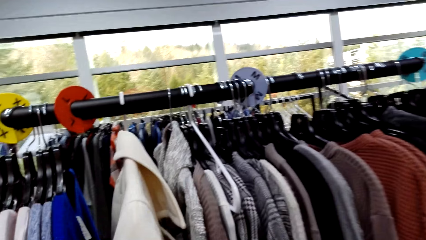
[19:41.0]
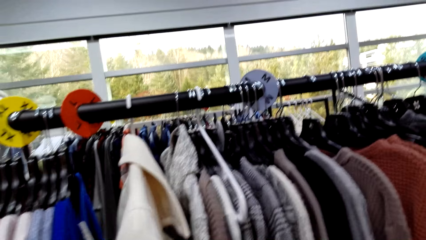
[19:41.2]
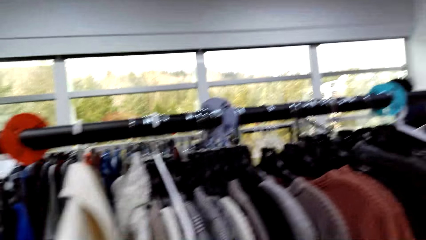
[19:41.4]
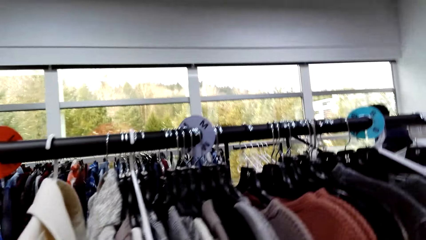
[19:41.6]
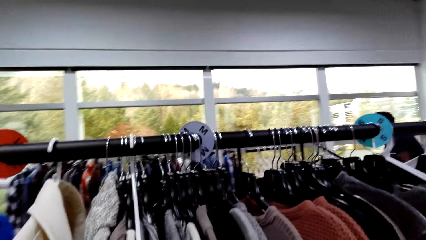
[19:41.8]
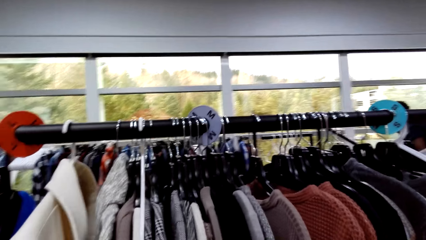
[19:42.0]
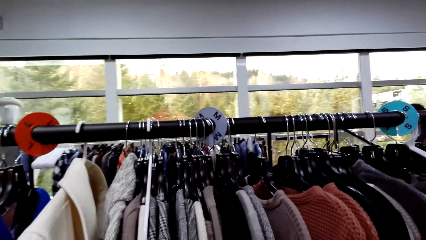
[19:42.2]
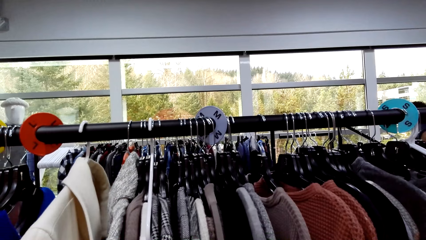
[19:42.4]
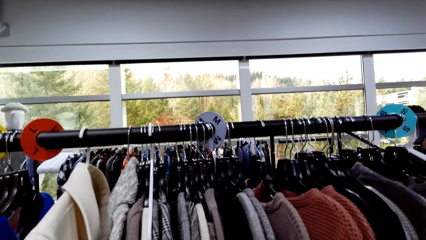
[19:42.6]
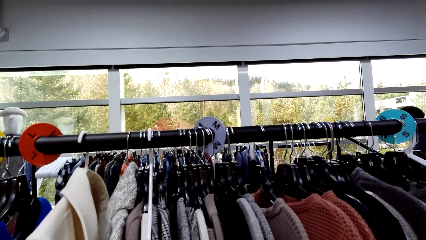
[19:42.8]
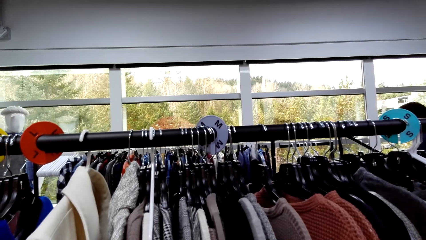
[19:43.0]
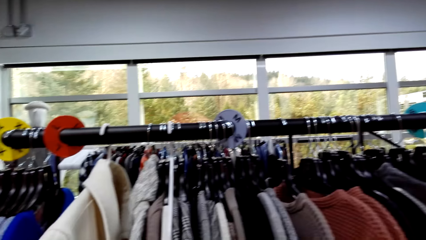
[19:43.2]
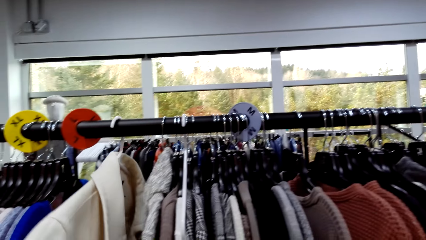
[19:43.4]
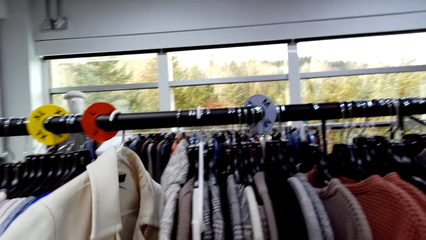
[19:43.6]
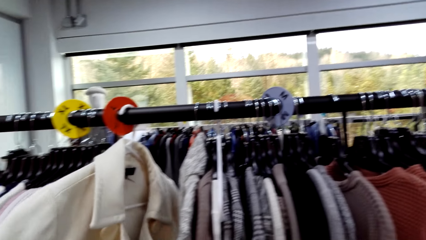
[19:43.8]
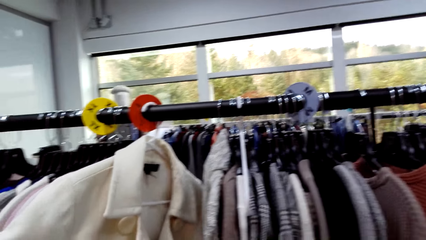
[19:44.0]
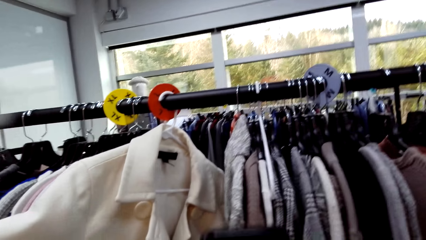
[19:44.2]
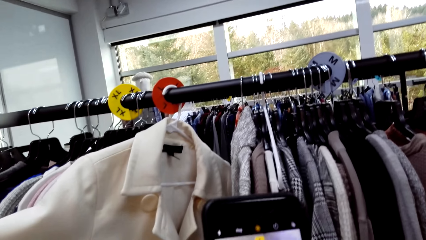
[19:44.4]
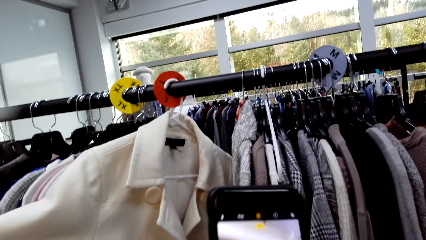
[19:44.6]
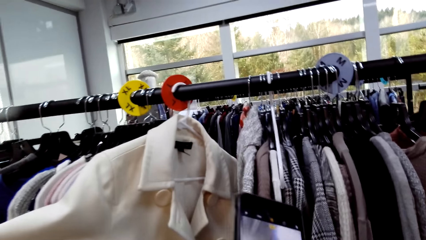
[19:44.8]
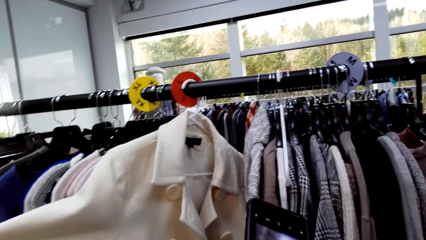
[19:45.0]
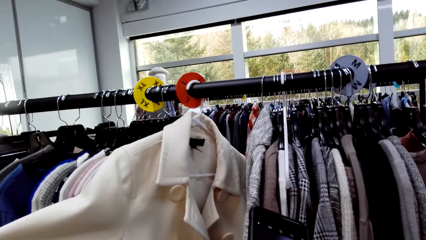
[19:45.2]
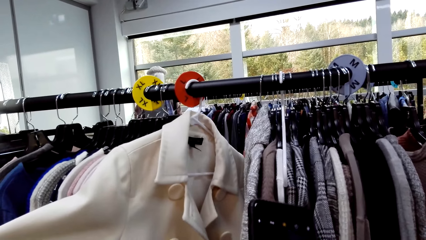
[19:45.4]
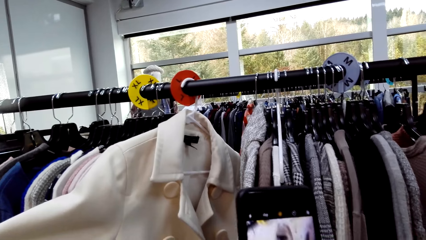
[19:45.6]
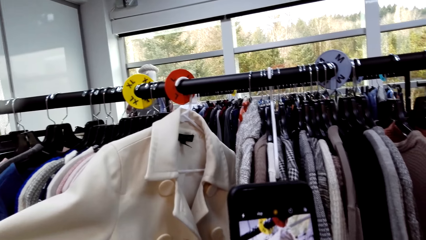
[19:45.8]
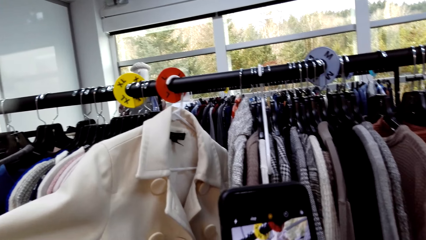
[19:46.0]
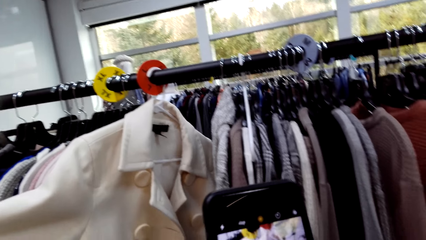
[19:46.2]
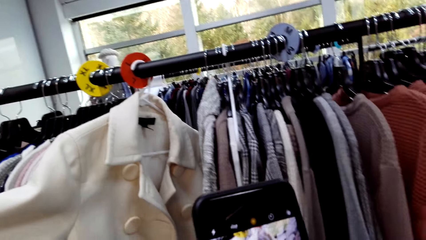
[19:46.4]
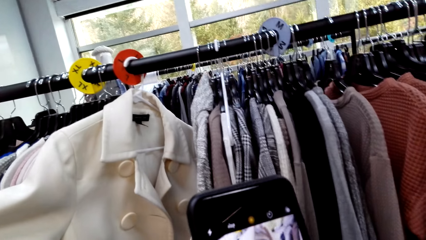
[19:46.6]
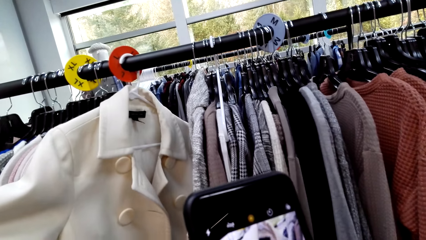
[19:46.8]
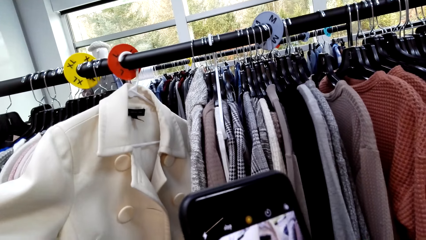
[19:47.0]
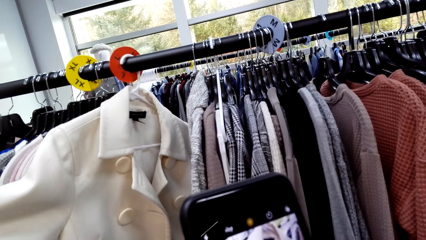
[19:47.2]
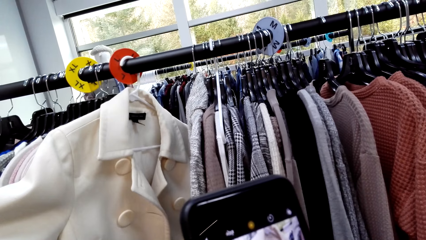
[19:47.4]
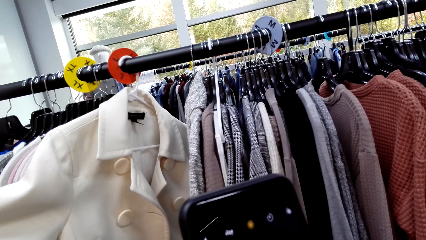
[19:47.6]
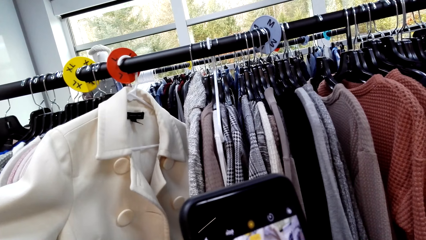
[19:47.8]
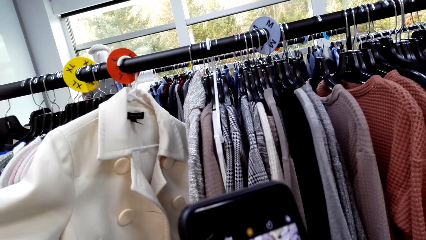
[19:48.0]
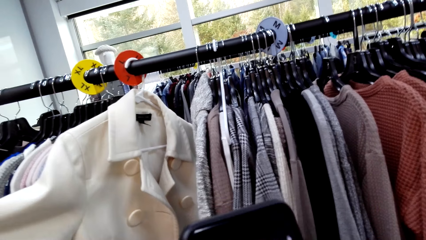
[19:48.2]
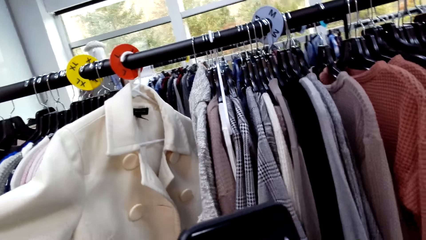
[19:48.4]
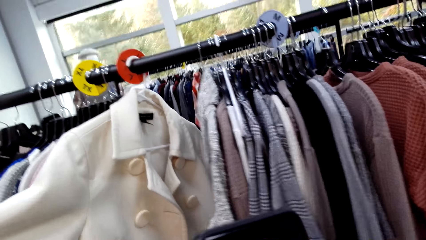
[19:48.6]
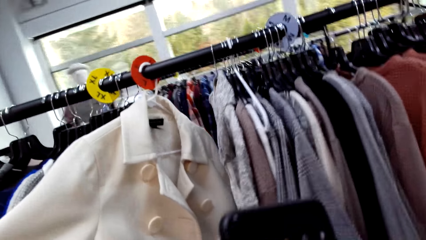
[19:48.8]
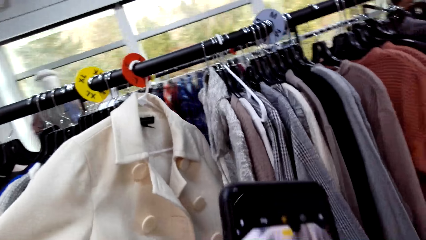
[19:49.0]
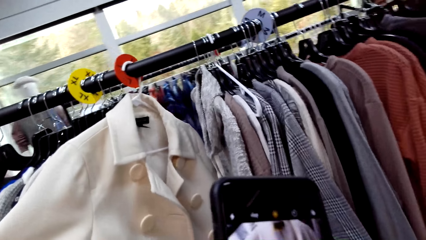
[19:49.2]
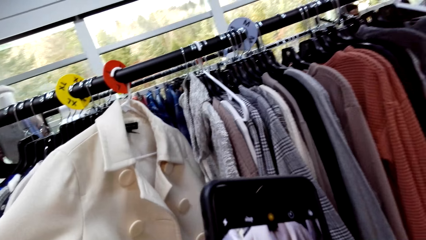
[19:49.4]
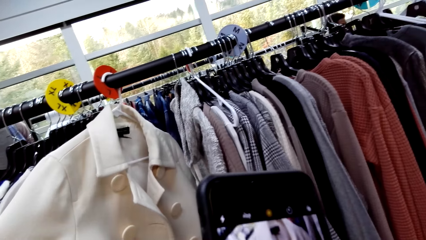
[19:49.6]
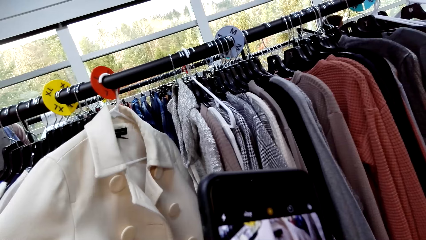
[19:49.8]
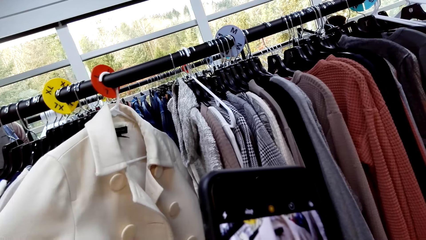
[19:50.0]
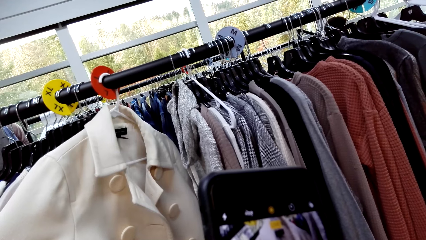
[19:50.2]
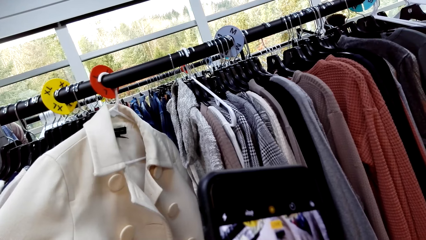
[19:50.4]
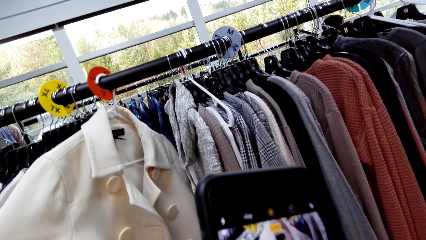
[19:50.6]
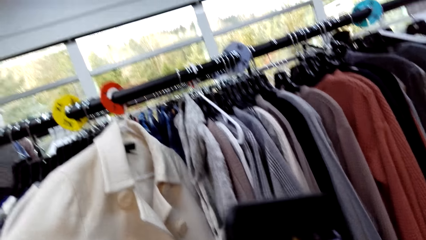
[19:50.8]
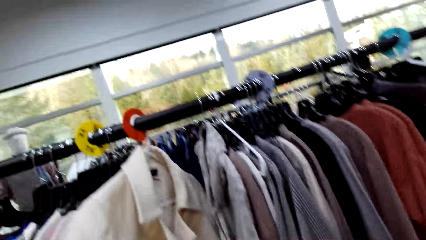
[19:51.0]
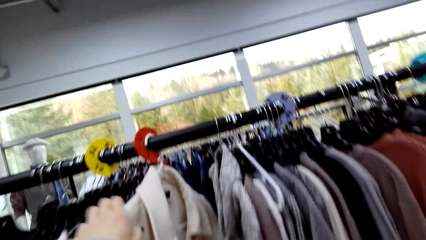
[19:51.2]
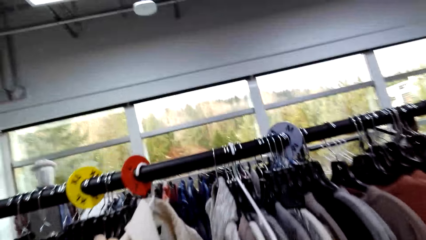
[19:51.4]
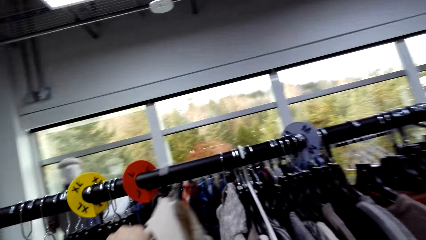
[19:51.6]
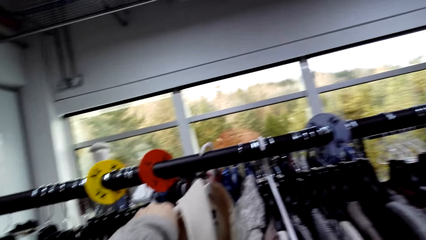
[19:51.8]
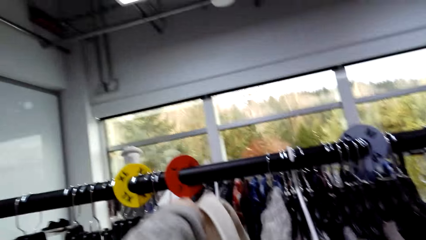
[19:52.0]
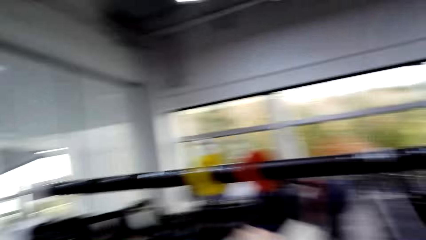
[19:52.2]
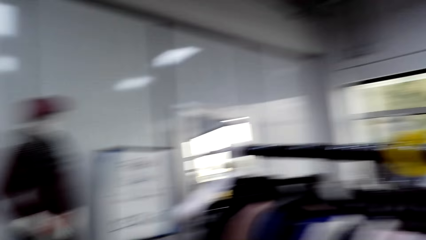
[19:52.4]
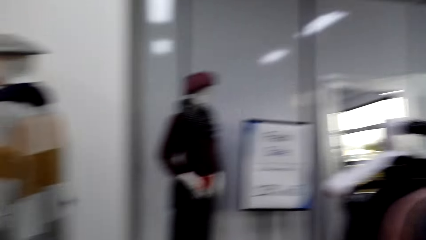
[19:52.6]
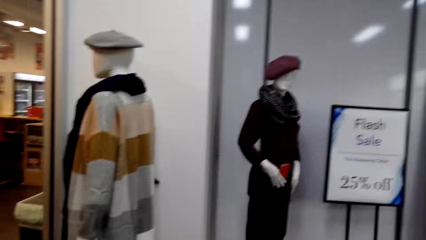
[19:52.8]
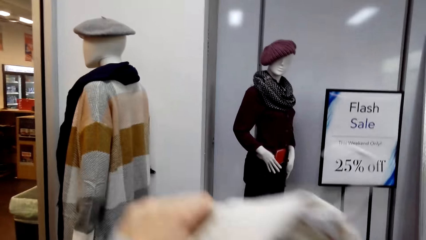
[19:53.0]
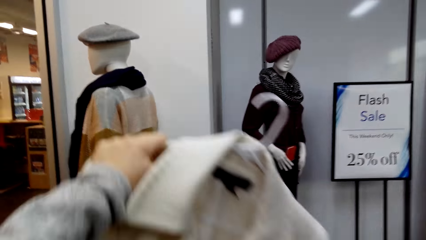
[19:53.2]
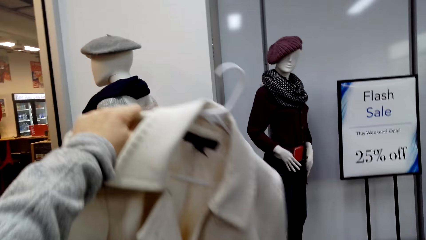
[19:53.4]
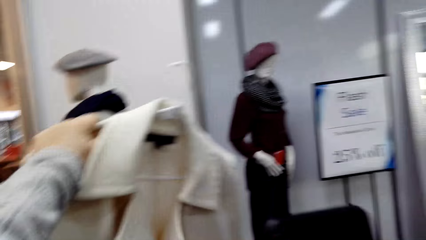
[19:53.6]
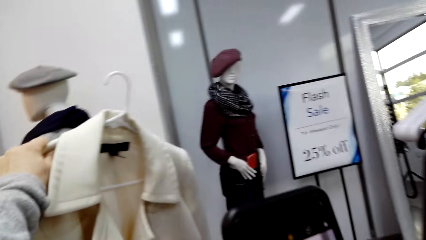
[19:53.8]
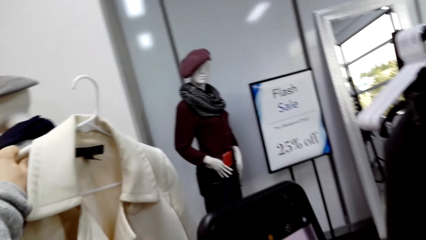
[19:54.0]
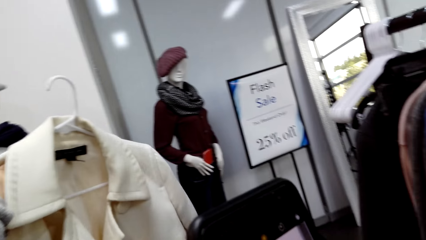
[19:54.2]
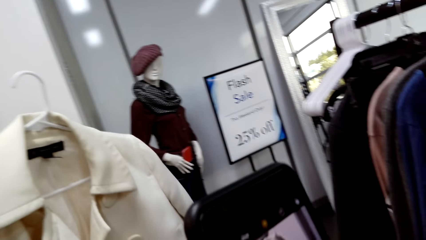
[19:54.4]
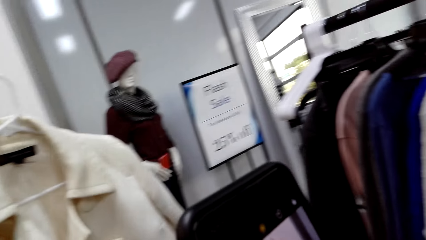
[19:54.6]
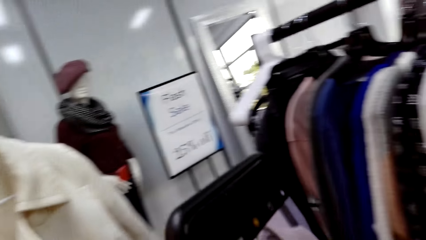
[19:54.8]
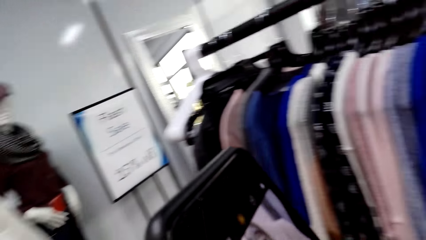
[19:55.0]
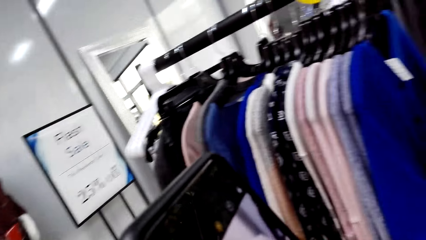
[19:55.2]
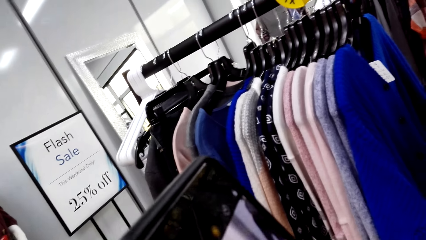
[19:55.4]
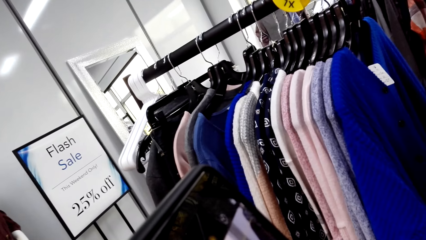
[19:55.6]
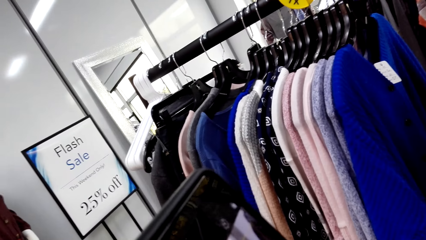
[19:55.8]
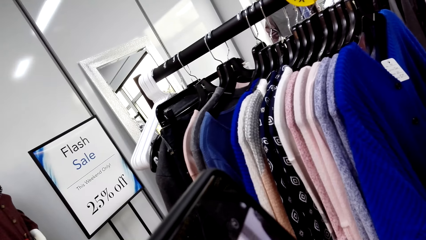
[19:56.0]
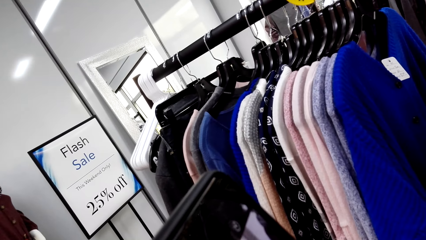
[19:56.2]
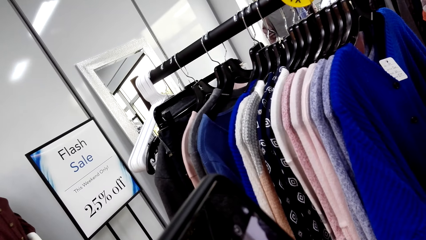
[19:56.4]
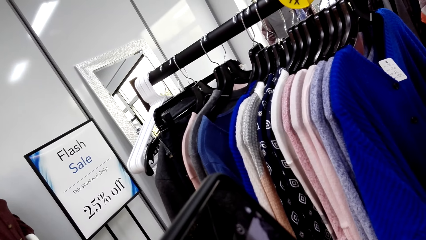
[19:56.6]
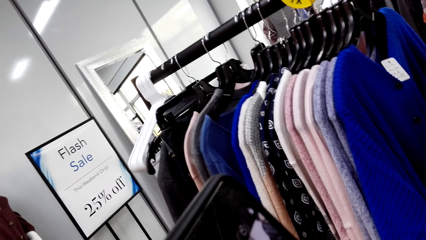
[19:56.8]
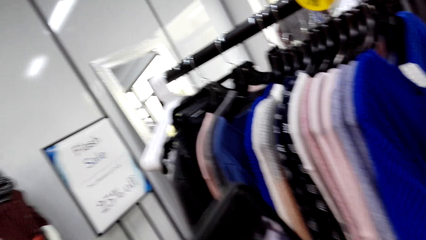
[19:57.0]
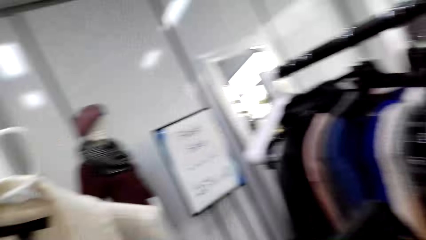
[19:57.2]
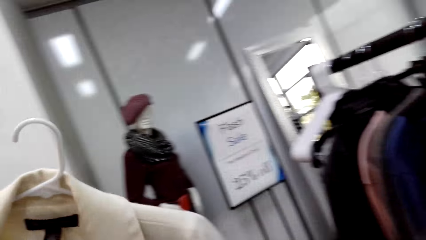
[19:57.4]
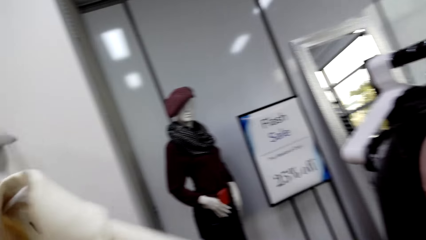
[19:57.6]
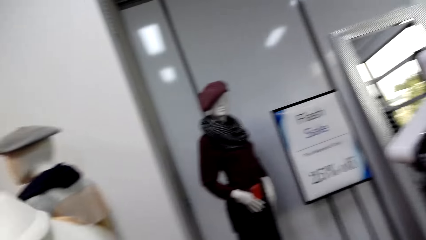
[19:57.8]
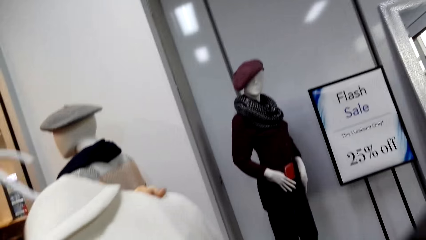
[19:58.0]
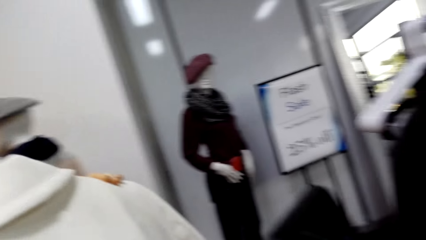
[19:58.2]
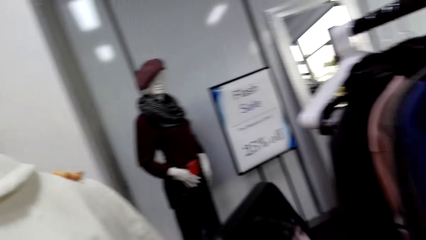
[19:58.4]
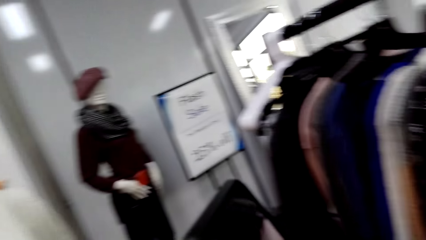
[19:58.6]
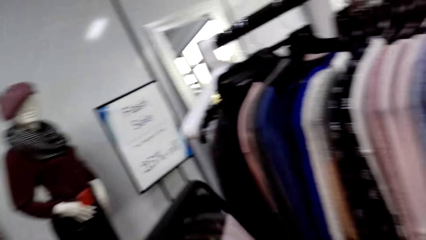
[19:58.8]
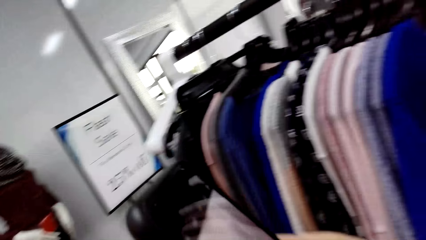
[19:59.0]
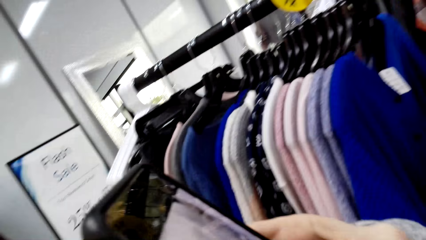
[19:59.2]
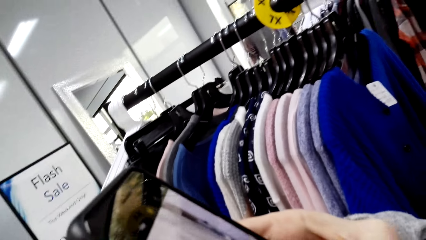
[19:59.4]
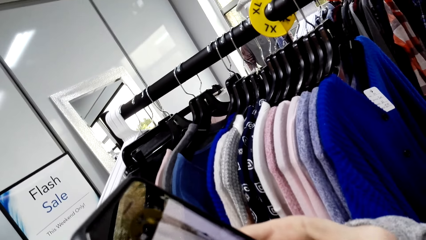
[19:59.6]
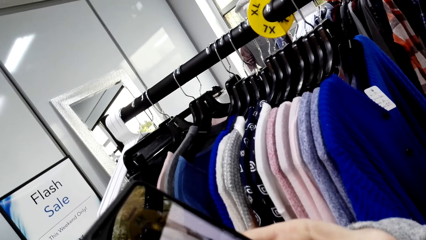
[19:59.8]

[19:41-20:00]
The camera wearer looks at the clothes. They slide a cloth and hold the coat. They hold the phone and operate the phone. They take a photo with the phone. They hold the coat. They look around. They lift up a cloth. They browse on the phone. They take a photo with the phone. They look around. They turn the coat to the other side.
